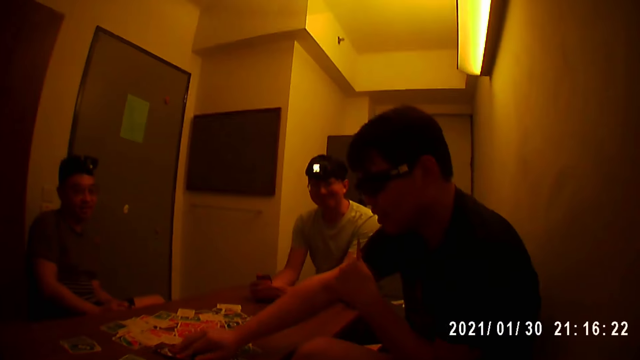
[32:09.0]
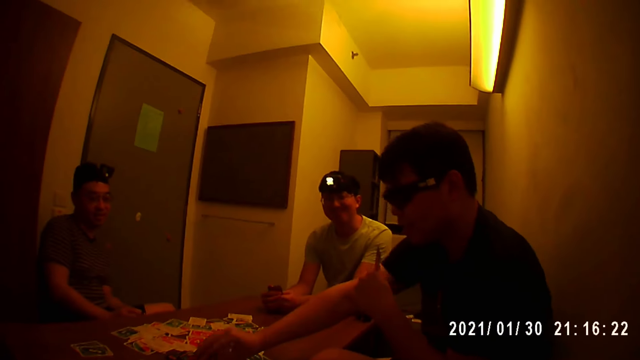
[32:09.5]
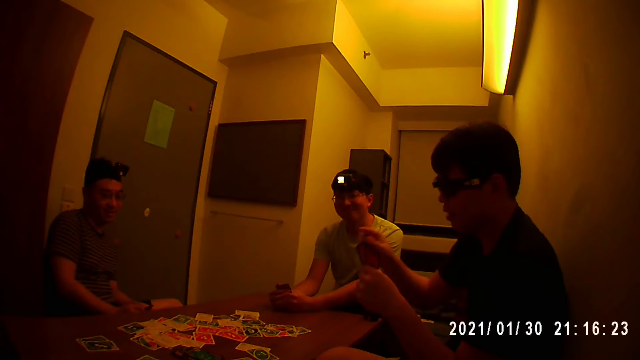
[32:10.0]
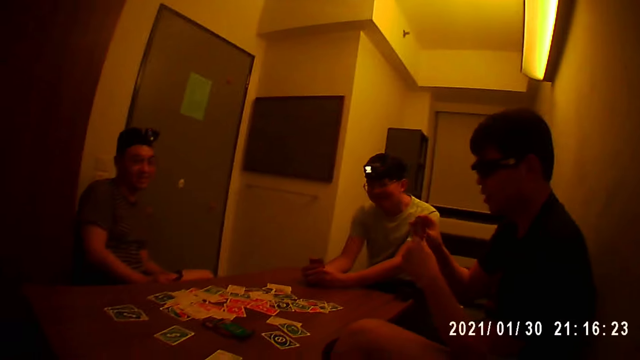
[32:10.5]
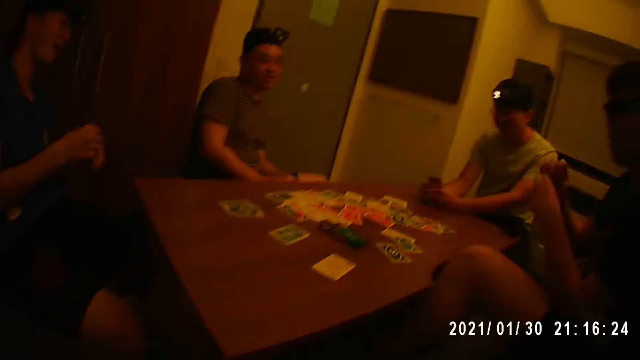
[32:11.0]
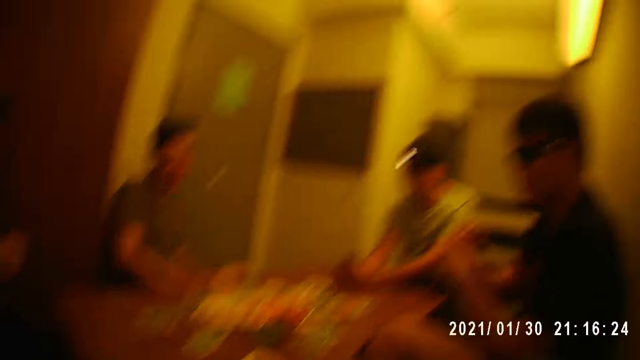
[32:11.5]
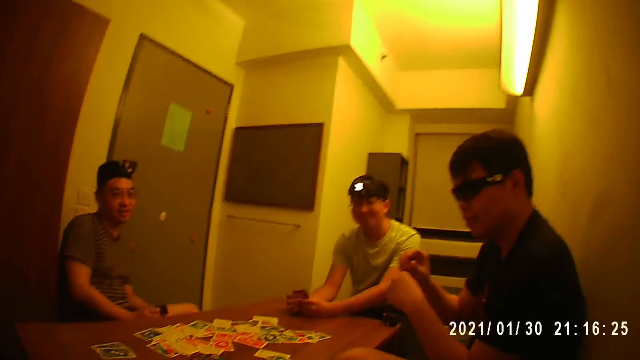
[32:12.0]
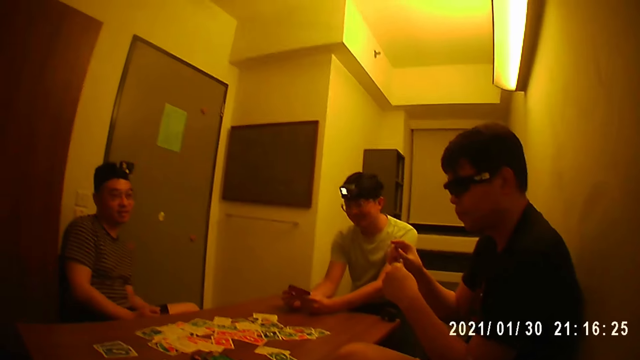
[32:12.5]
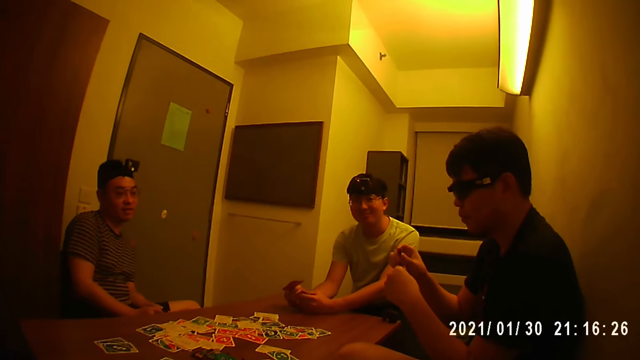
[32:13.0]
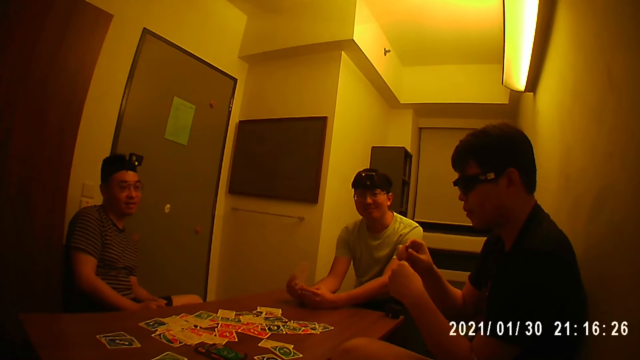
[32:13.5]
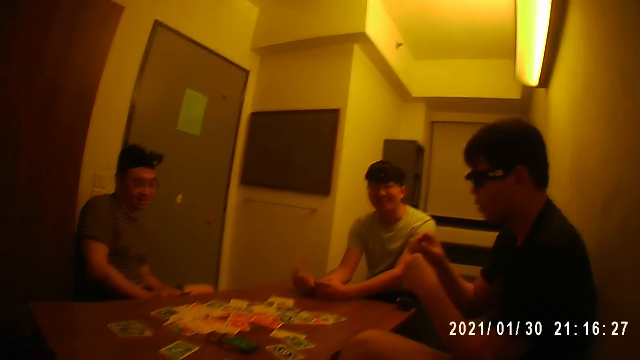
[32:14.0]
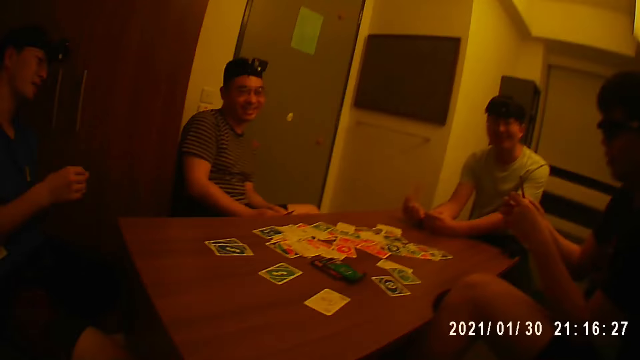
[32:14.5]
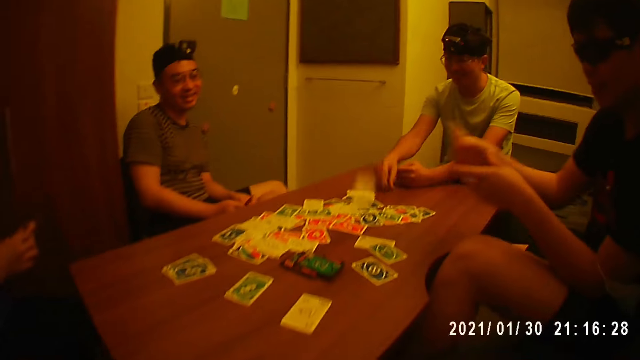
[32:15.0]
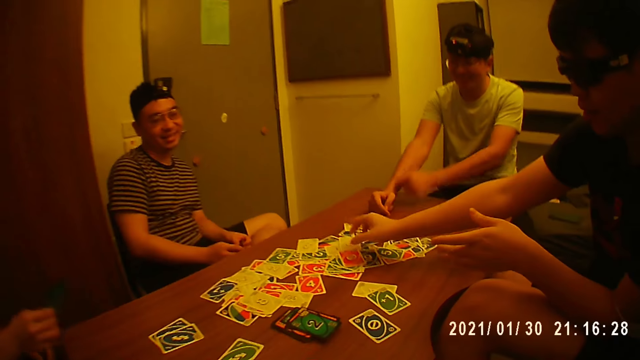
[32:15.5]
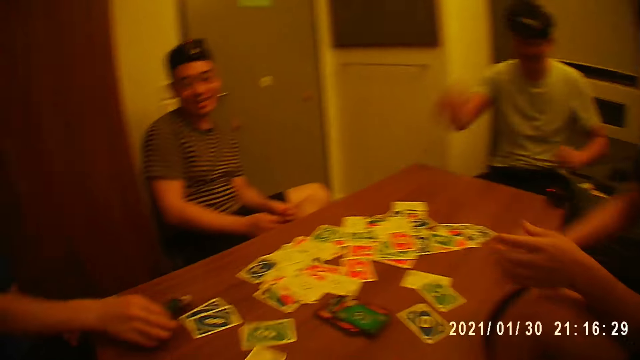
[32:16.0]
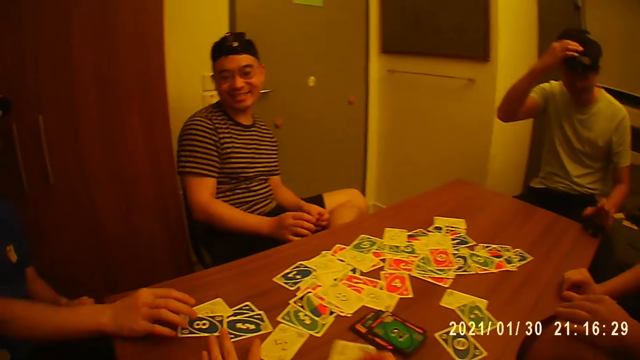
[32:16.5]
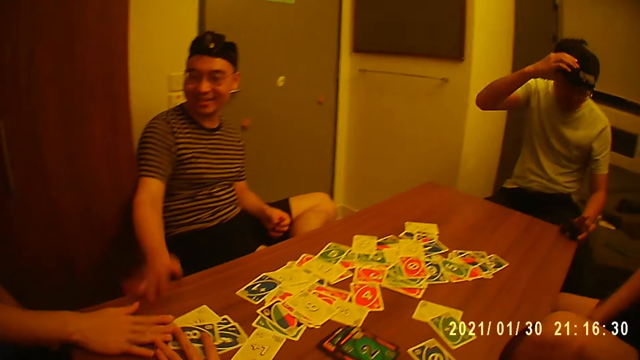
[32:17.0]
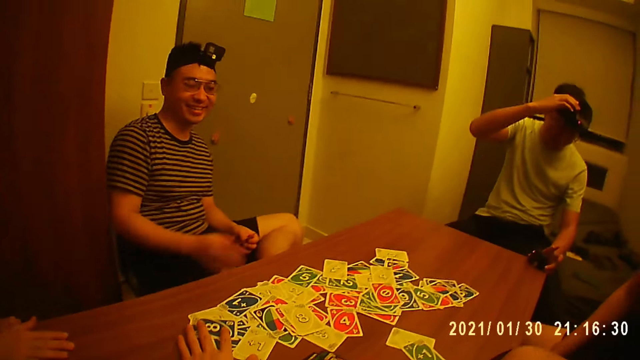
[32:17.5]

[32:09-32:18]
A man puts a card on the table with his right hand. The man picks the card from the table. Another man puts the game card on the table with his right hand. The first man puts the card on the table with his right hand. A third man puts the card on the table with his right hand. The camera wearer gathers the card on the table with the left hand. The third man gathers the card on the table with the right hand. The camera wearer pushes the card on the table.
